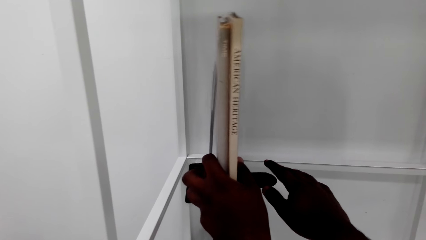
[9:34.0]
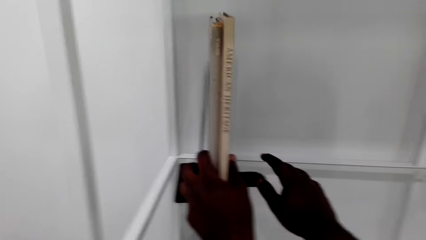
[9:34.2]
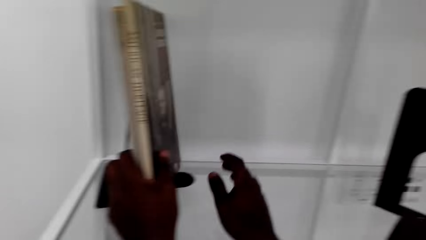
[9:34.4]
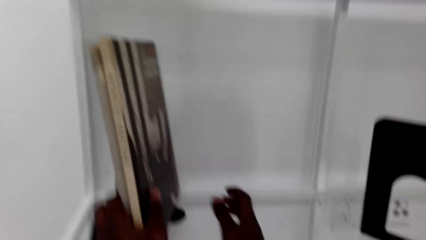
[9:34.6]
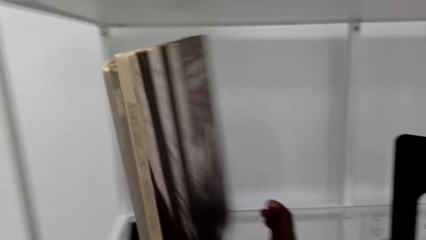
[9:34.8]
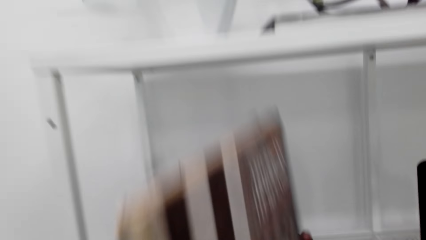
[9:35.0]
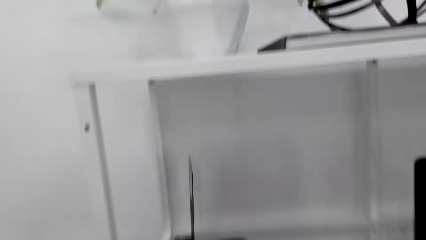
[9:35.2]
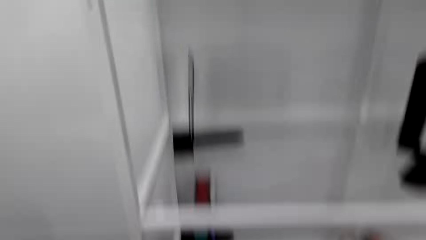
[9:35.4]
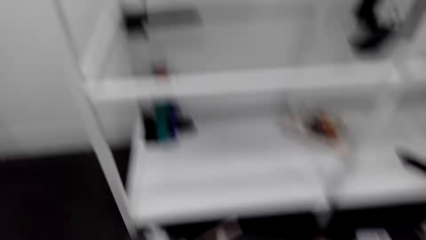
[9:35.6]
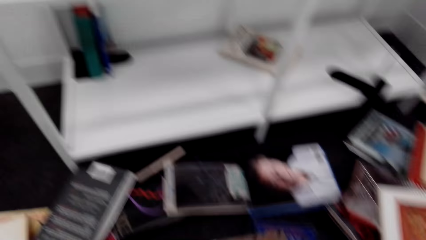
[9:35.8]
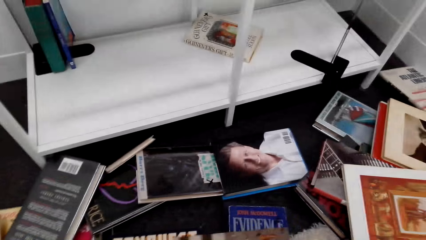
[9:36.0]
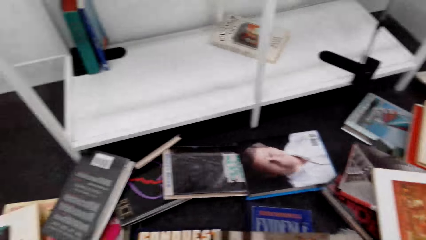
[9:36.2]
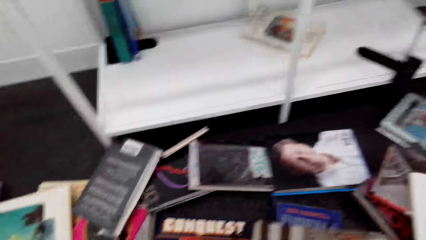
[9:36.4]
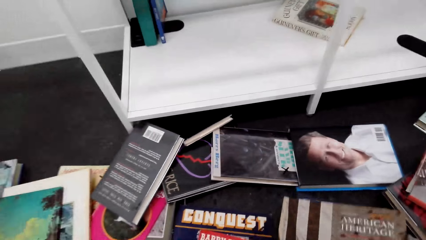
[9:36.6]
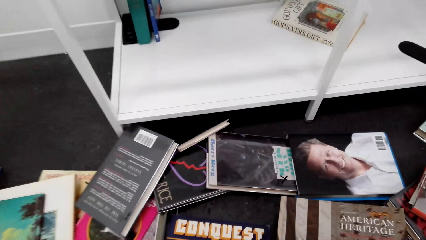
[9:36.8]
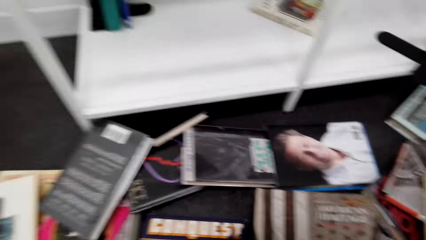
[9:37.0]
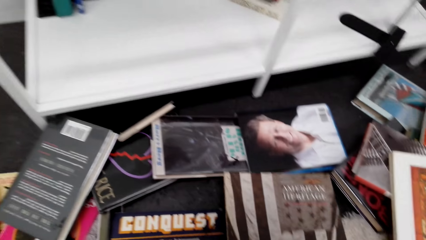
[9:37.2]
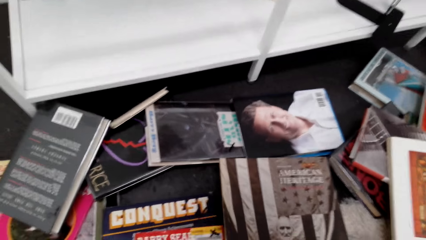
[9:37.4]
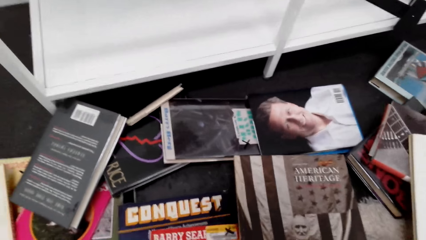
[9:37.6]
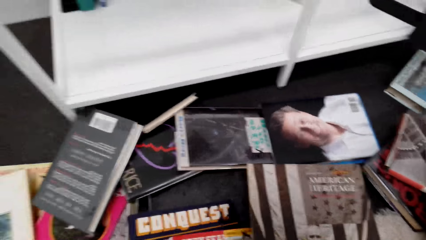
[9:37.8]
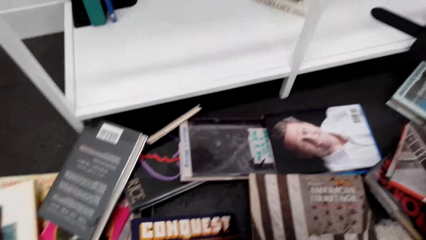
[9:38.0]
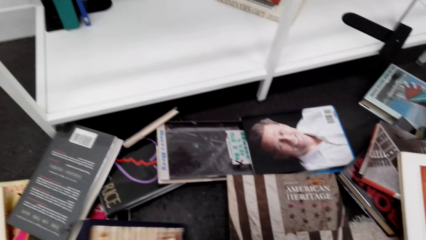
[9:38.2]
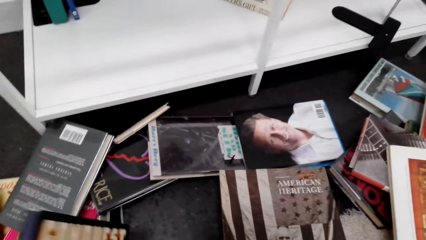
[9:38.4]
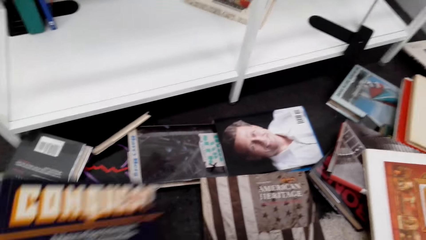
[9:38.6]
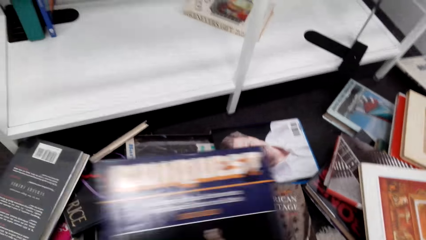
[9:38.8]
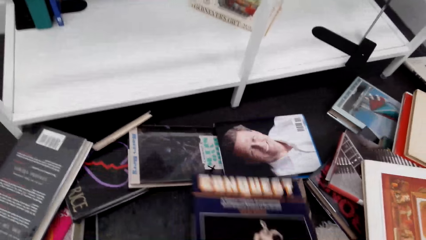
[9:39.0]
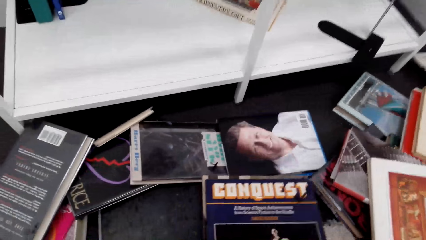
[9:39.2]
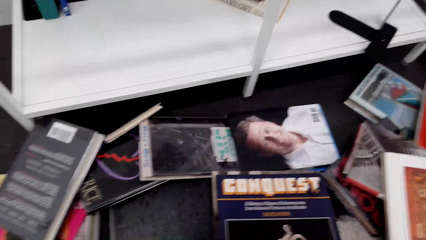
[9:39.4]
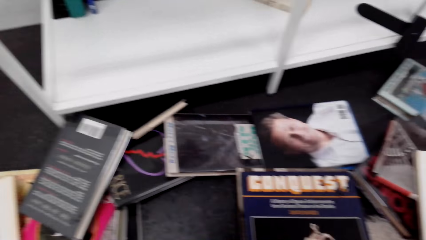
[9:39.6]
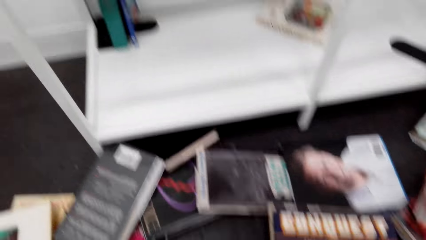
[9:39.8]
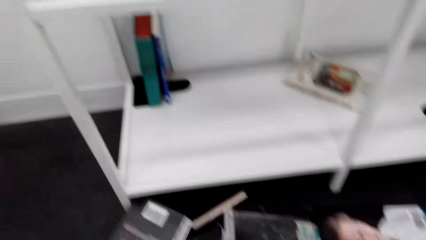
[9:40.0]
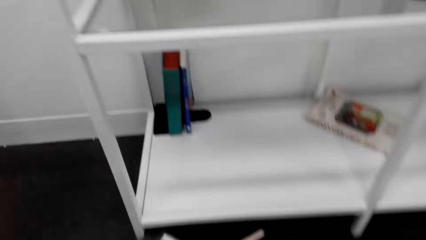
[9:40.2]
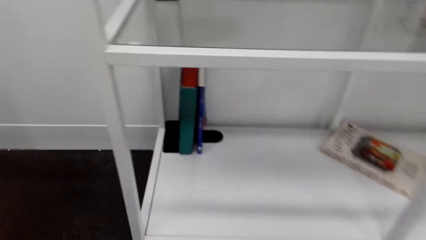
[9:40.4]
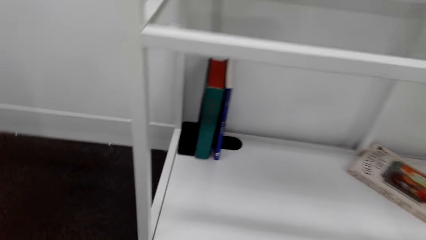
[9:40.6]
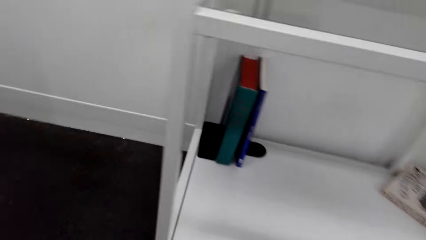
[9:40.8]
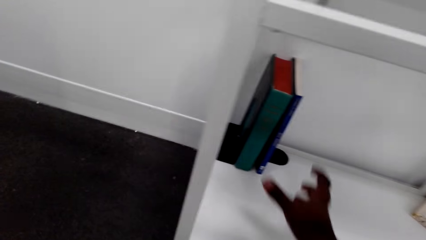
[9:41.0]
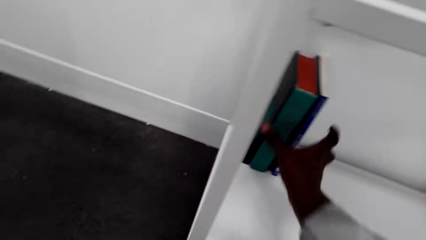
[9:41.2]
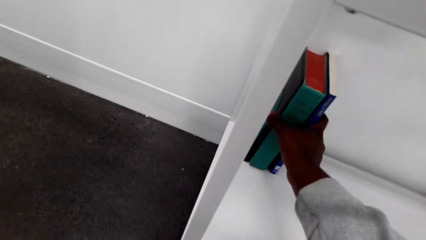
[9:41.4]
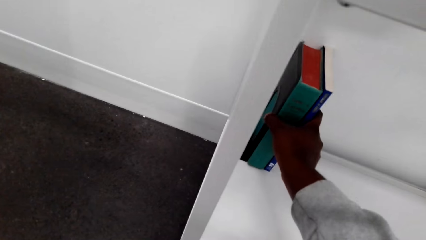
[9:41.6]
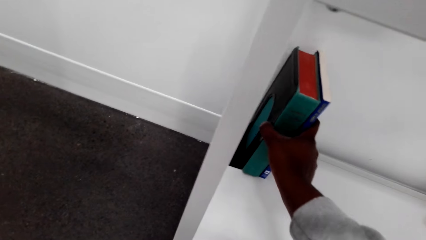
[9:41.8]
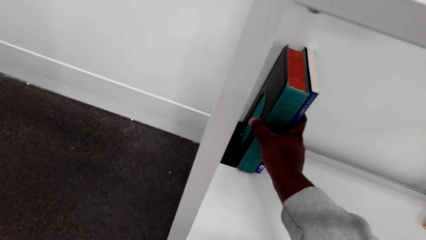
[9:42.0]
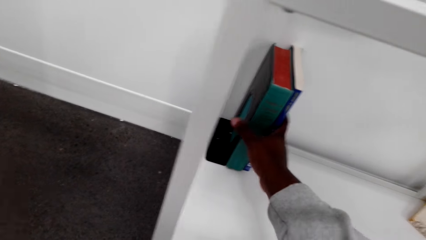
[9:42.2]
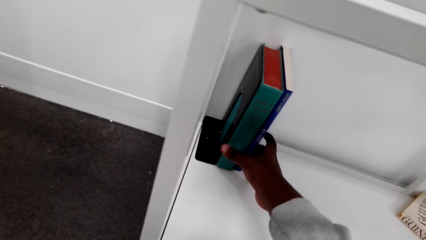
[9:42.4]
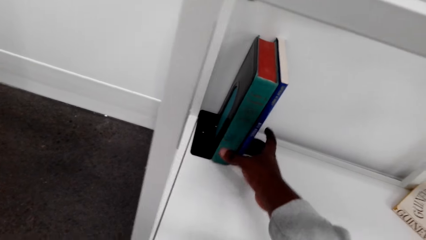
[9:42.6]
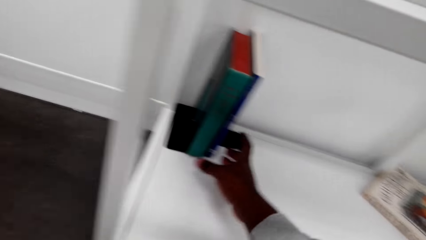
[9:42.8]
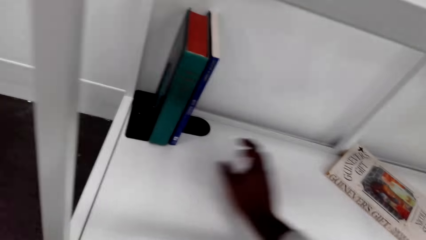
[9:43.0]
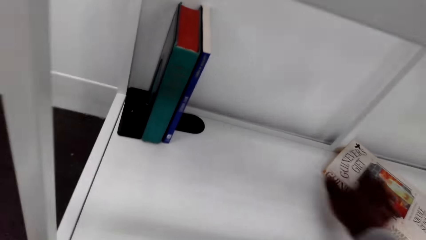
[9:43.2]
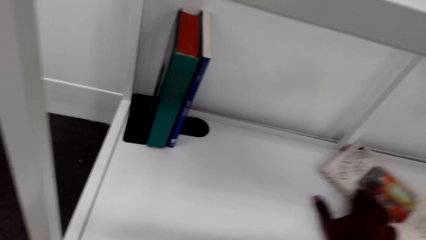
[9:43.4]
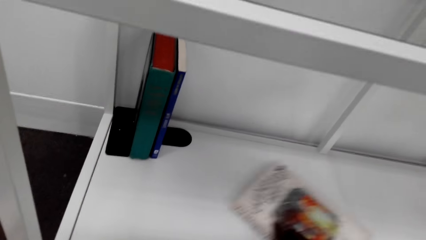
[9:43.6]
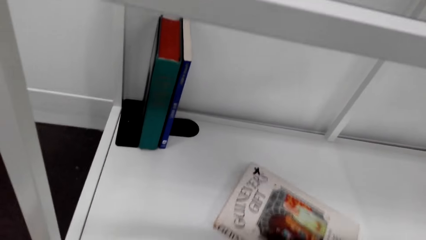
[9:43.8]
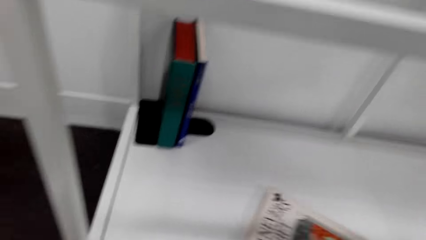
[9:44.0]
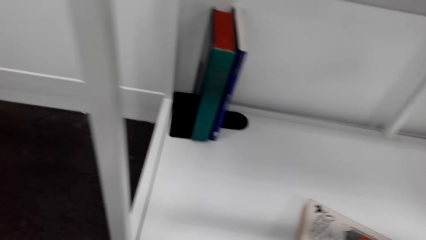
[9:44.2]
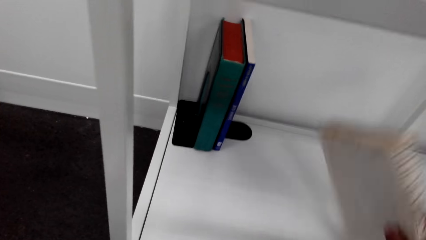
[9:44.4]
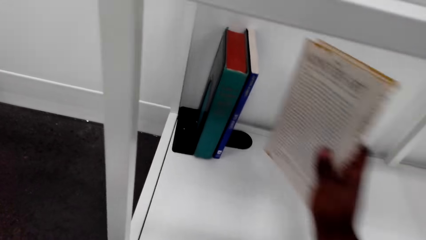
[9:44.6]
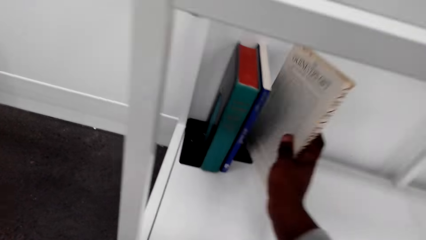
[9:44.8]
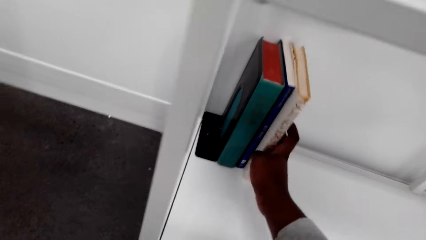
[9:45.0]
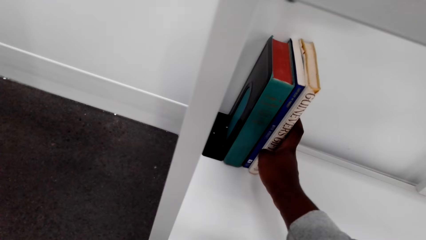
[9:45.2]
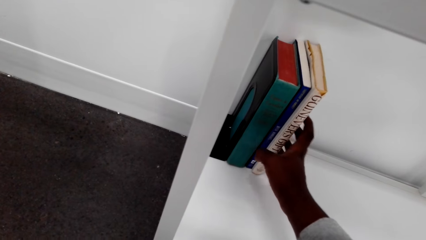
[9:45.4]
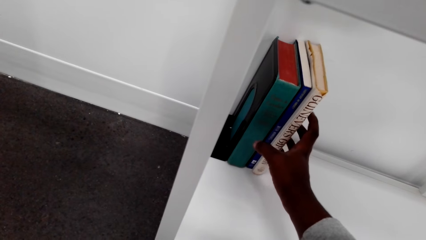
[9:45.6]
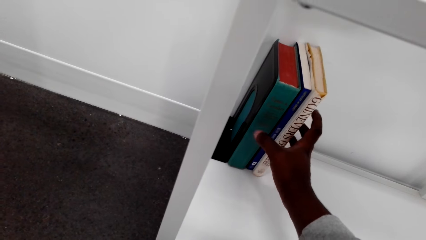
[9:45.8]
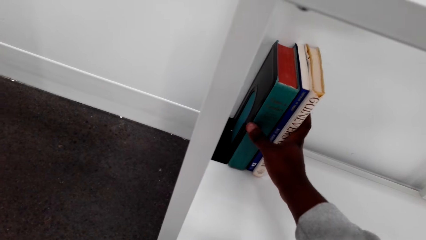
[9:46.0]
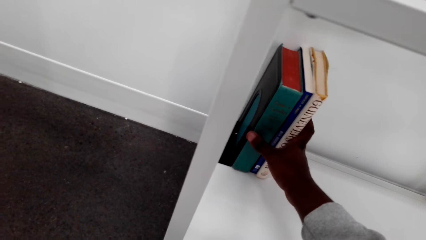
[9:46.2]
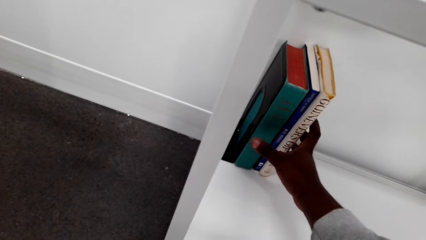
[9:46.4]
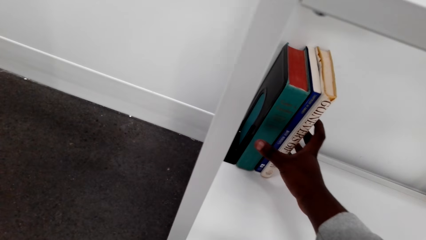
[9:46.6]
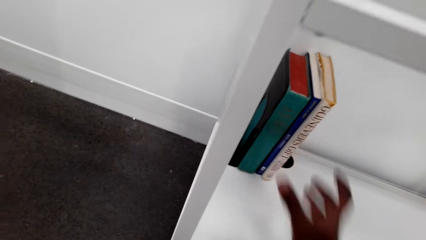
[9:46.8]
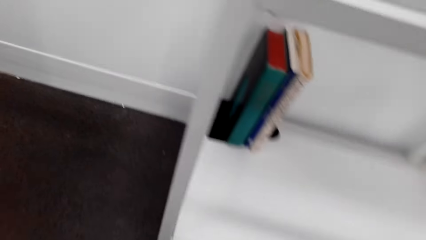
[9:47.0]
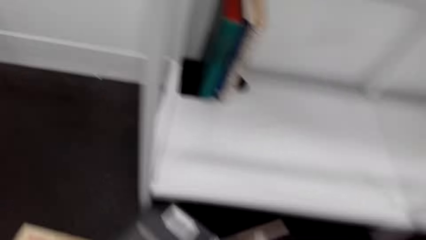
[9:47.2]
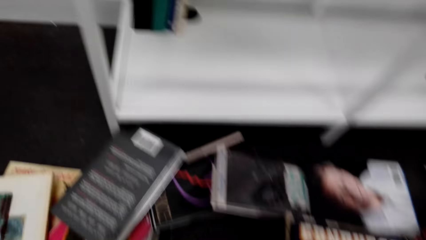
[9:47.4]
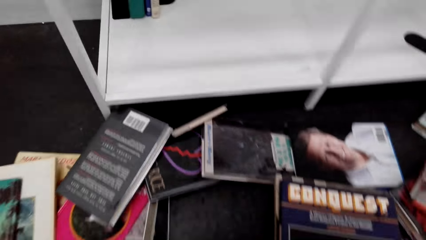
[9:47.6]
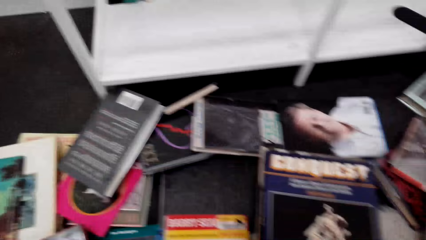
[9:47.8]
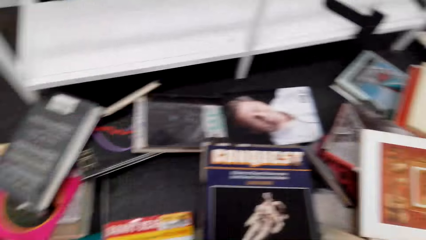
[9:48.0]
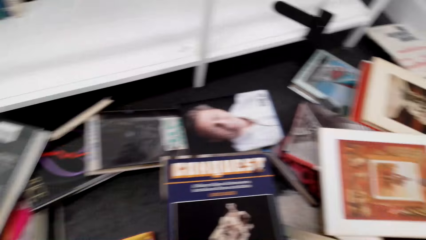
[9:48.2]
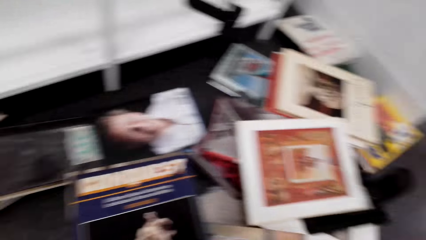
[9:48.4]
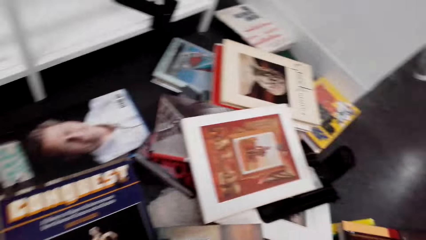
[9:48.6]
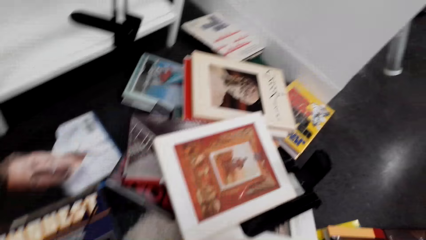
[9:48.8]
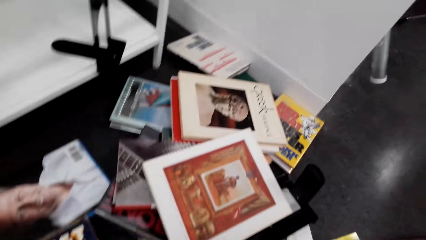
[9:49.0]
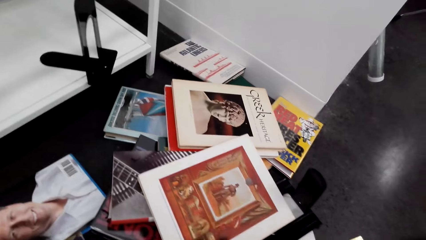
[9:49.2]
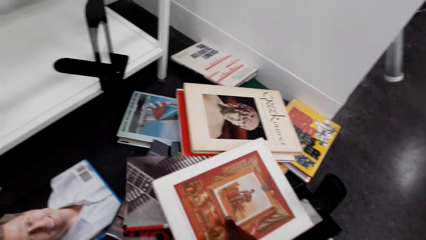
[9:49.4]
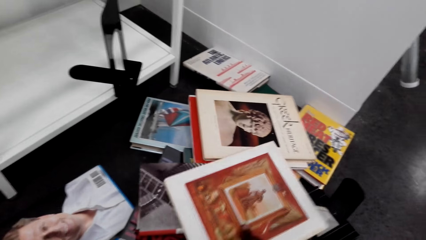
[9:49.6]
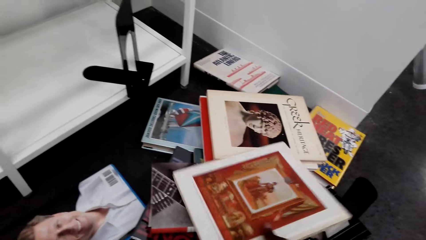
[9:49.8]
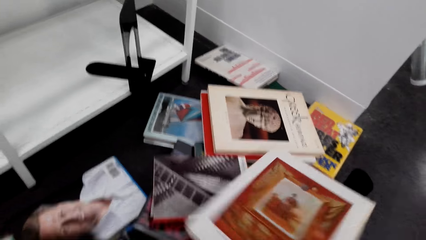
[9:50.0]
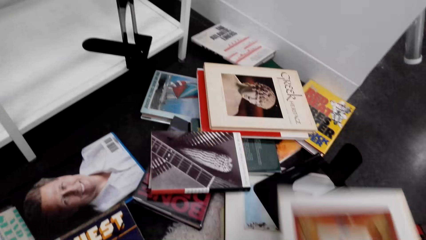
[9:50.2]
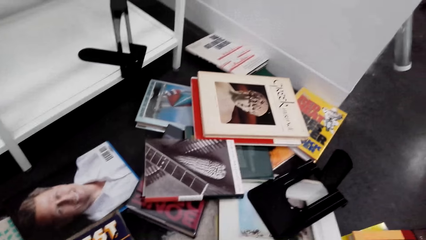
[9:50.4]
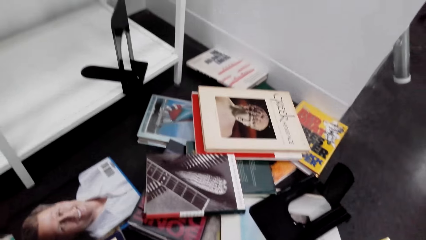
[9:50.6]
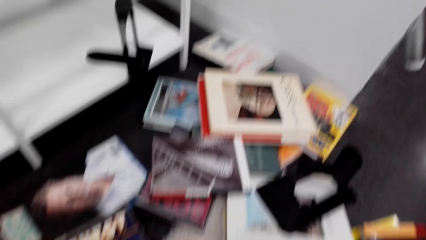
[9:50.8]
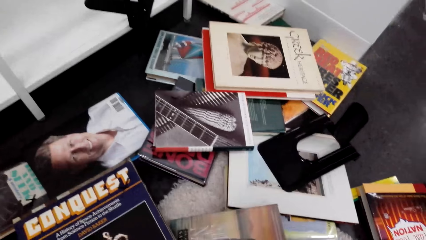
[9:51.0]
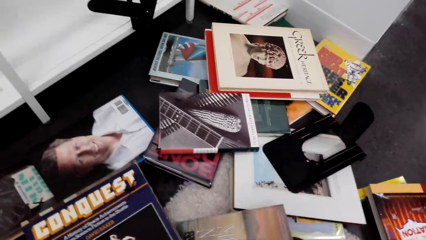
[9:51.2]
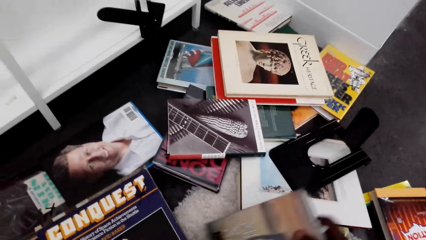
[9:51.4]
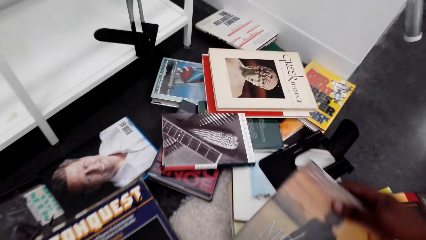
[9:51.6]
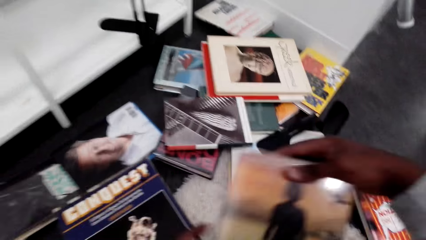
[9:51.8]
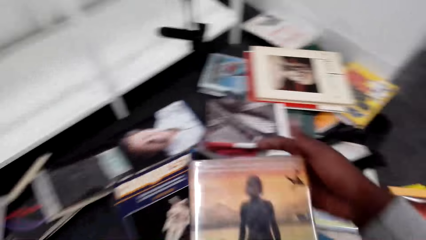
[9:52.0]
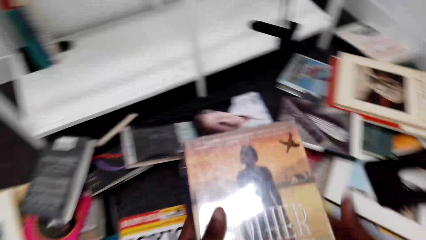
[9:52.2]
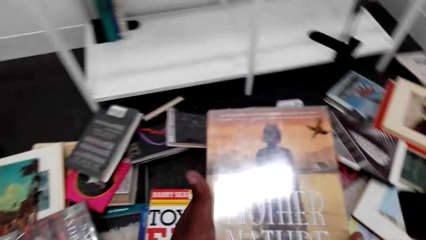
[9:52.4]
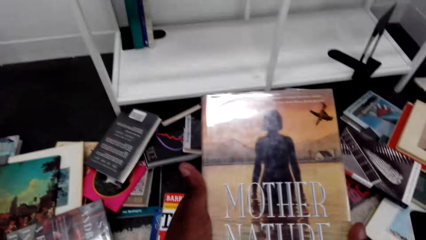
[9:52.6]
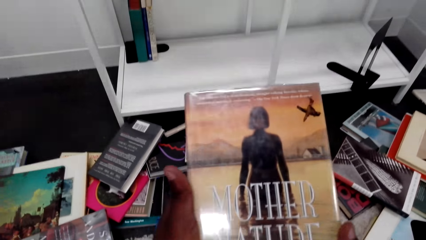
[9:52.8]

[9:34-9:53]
The camera wearer removes books from the shelf. They sort books on the floor. They pick a book from the floor and drop the book. They adjust a book on a book easel on the lower shelf. They take a book. They arrange the book on the book easel on the shelf. They check the book in hand. They pick a book from the floor.
